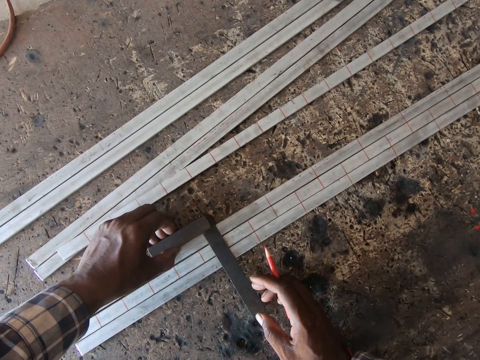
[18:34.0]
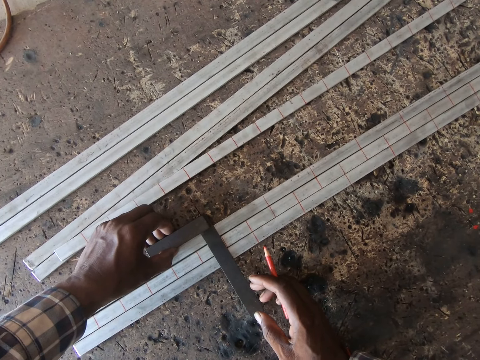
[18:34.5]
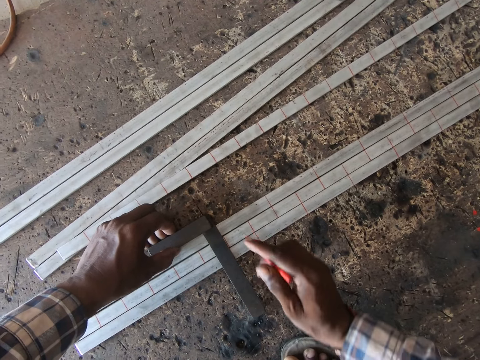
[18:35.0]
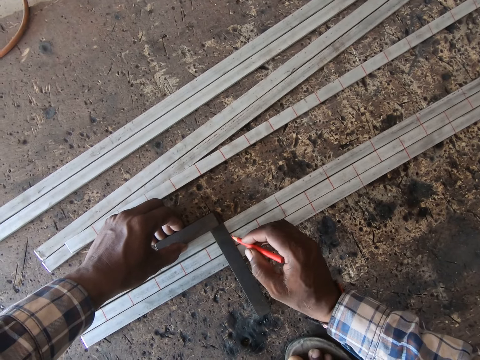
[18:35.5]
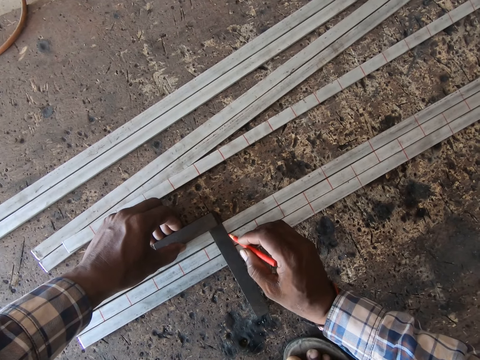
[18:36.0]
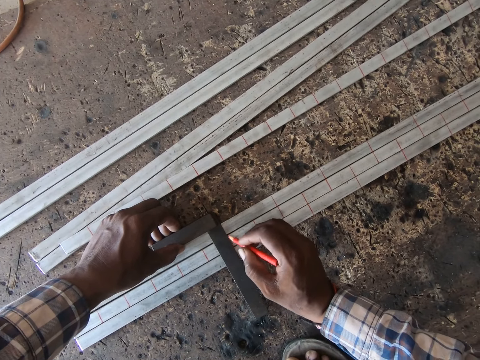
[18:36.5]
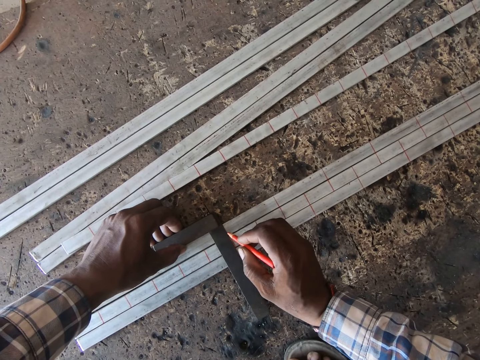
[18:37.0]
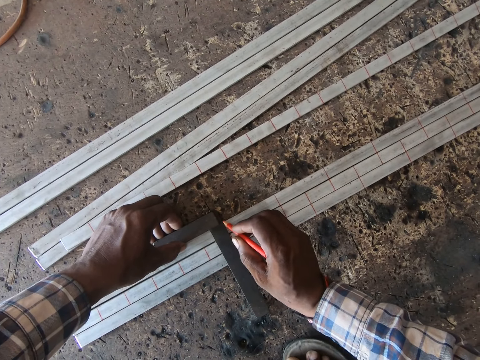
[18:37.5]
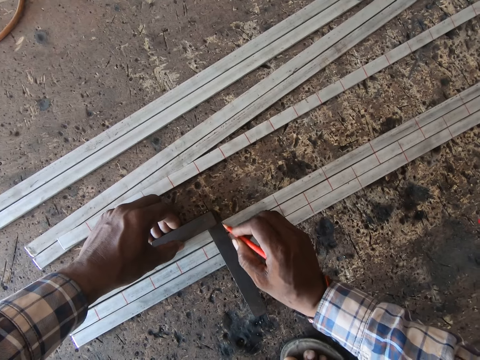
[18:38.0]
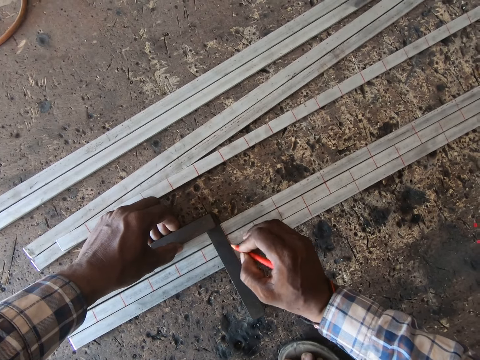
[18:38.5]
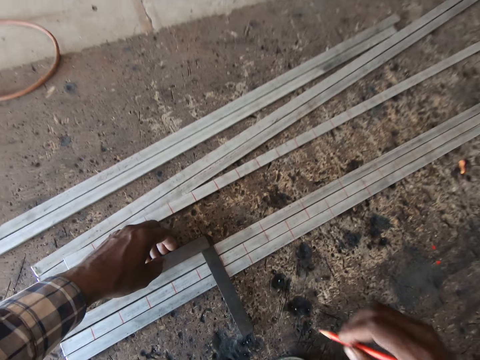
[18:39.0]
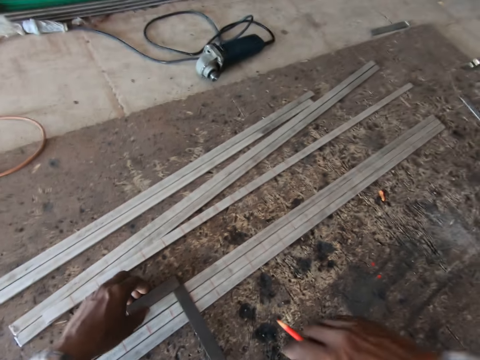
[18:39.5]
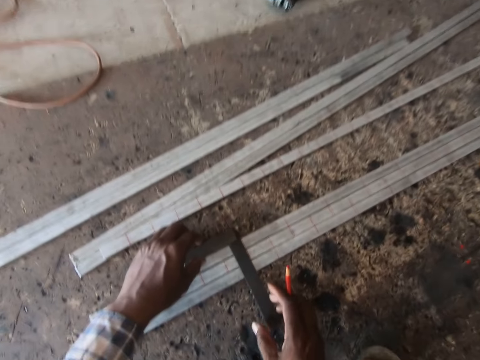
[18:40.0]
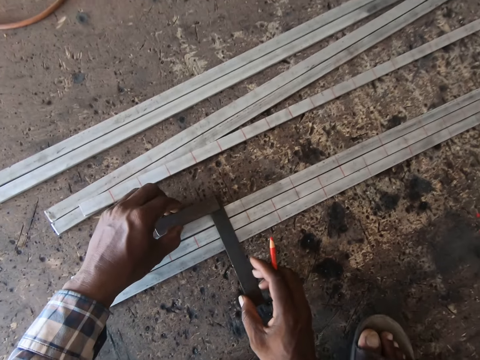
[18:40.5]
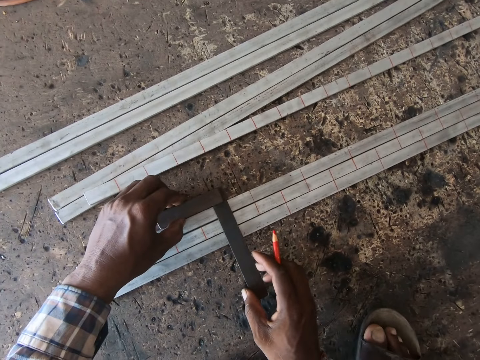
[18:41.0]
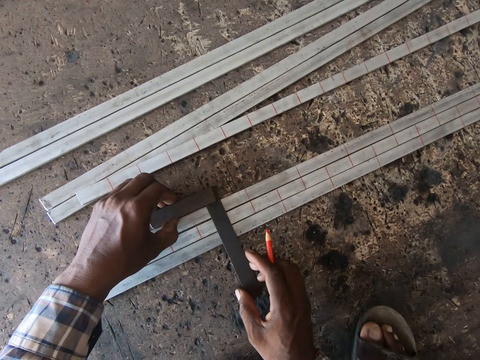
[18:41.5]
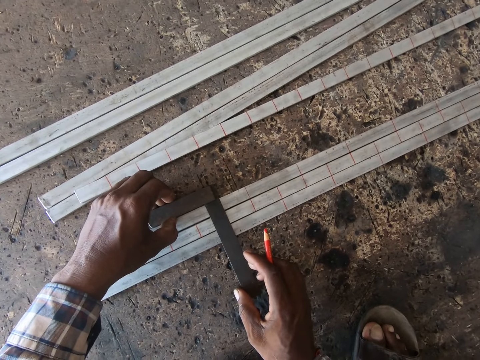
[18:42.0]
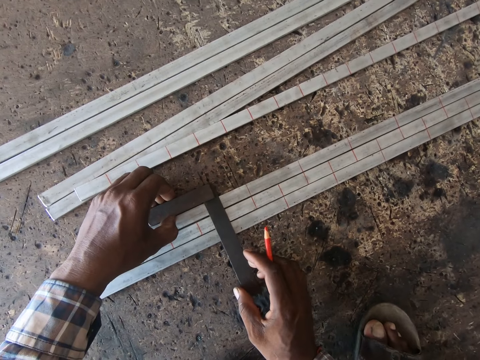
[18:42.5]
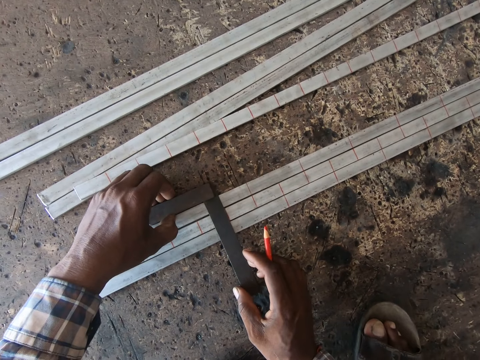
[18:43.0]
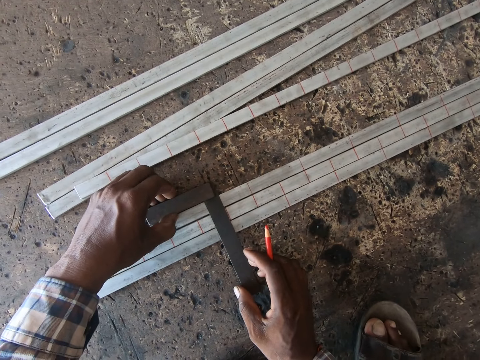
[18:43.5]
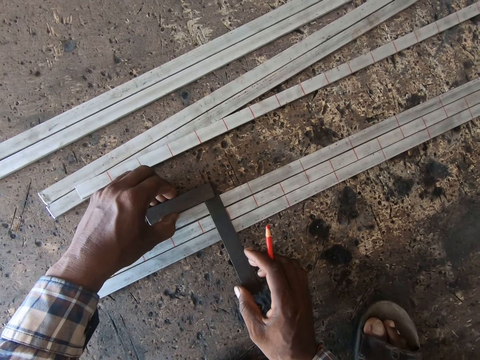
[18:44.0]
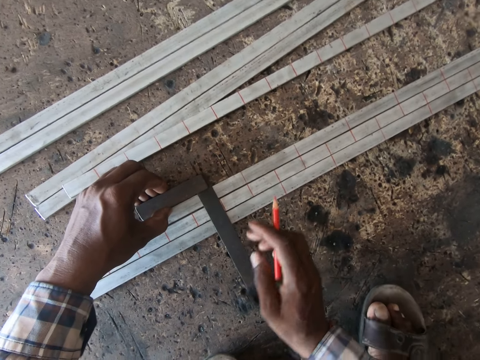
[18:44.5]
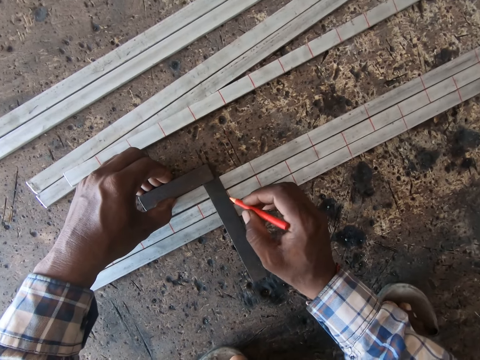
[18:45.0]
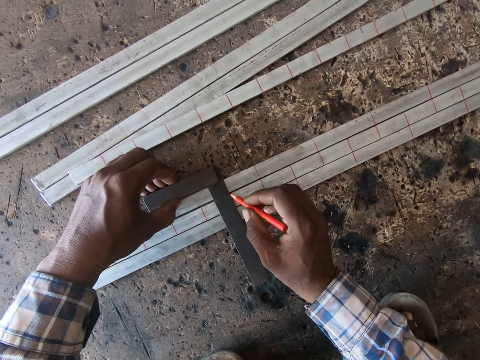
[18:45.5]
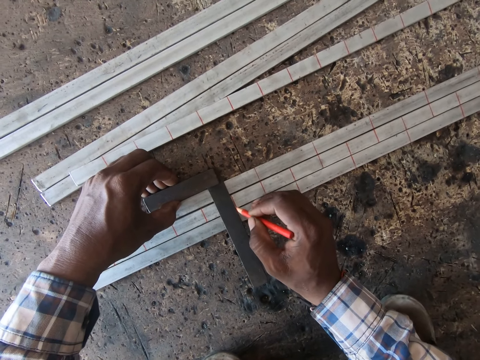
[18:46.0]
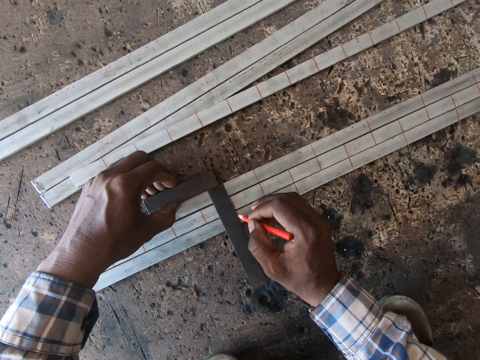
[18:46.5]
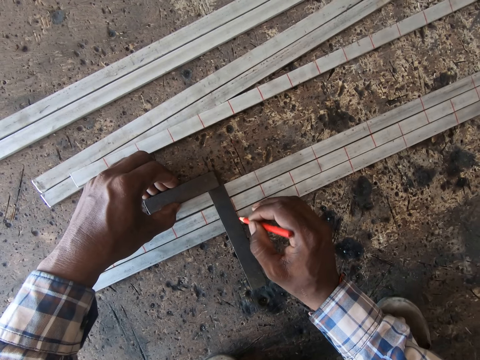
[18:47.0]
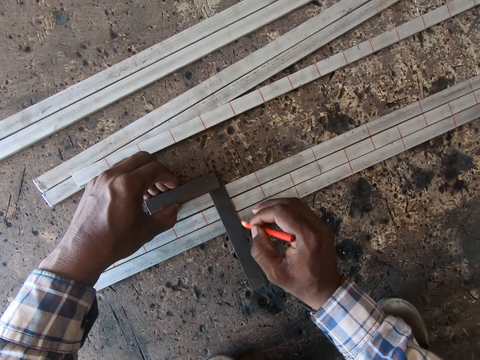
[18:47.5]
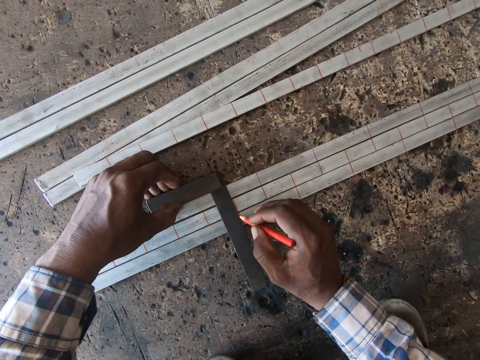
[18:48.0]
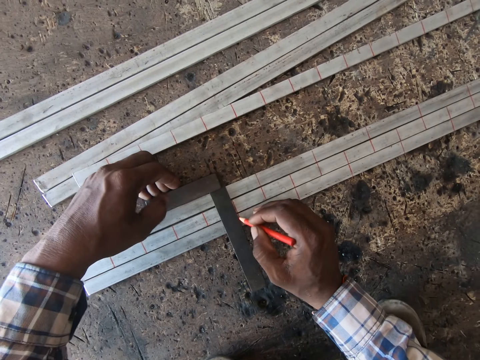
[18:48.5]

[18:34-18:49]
The camera wearer measures the metal rod with a try square tool. He holds the try square on the metal rods with his left hand. He marks the metal rods with the colored pencil in his right hand. He moves the try square on the metal rods with both hands. He measures the metal rod with the try square tool. He holds the try square on the metal rods with his left hand. He marks the metal rods with the colored pencil in his right hand.

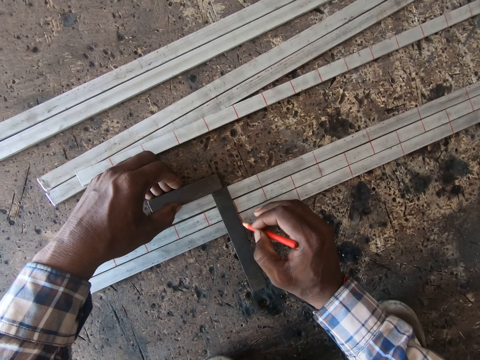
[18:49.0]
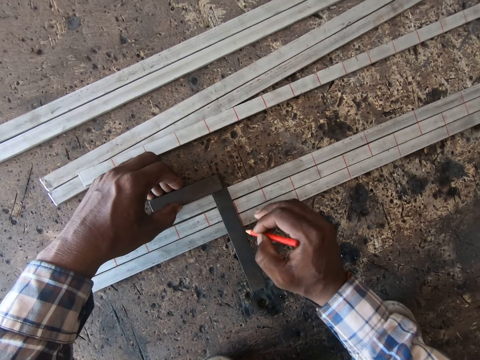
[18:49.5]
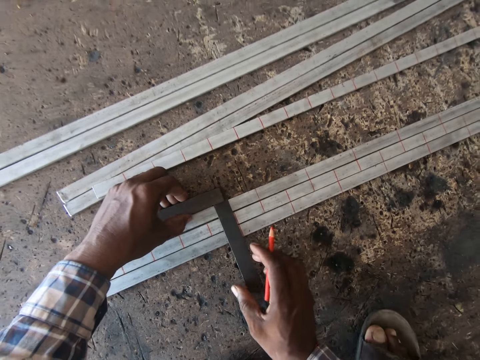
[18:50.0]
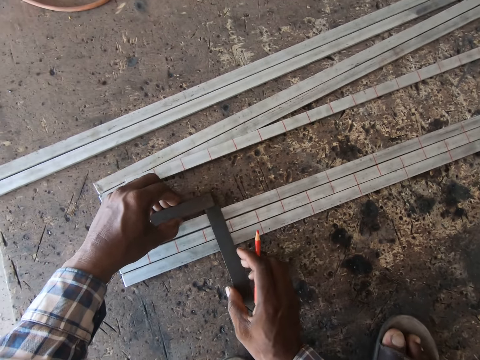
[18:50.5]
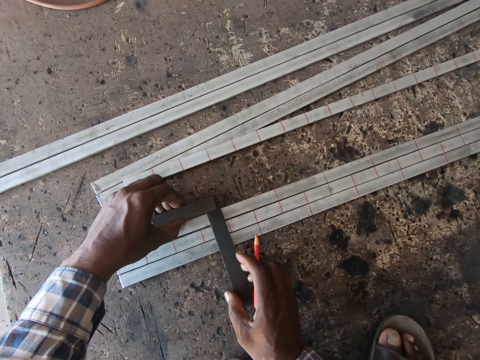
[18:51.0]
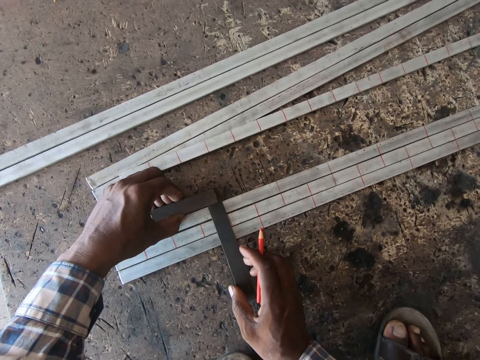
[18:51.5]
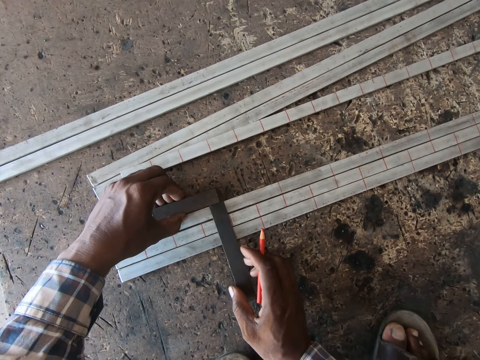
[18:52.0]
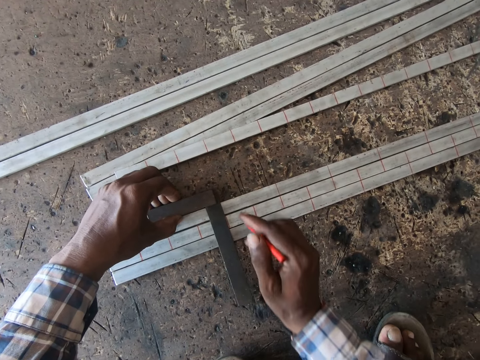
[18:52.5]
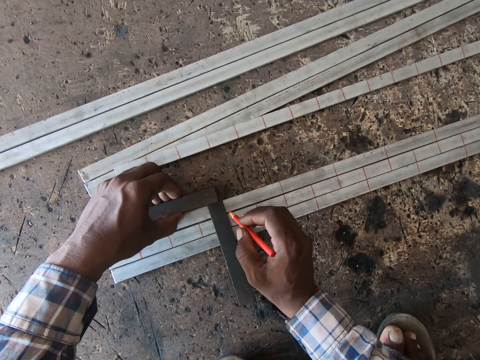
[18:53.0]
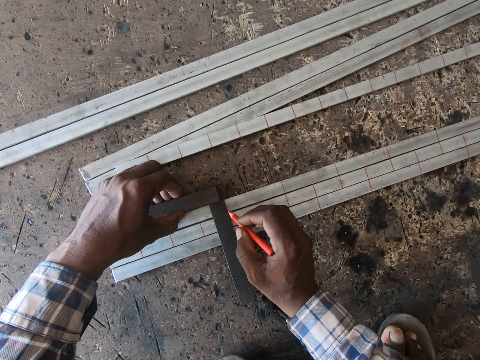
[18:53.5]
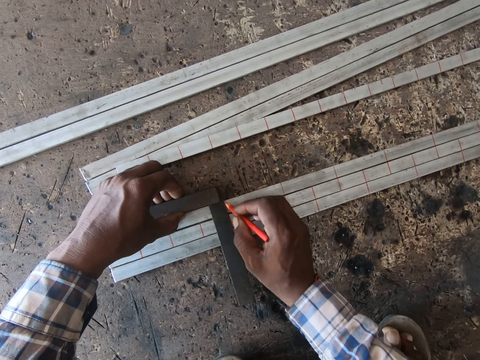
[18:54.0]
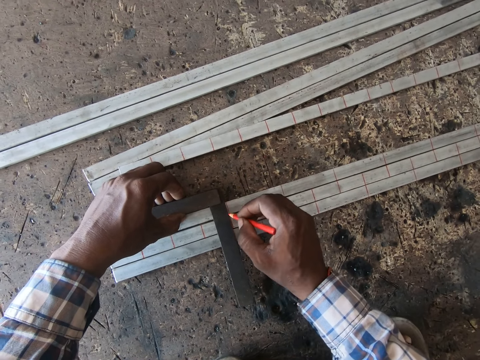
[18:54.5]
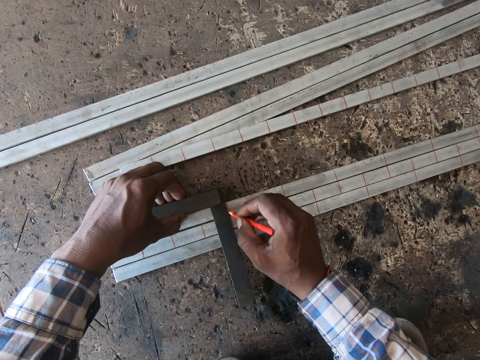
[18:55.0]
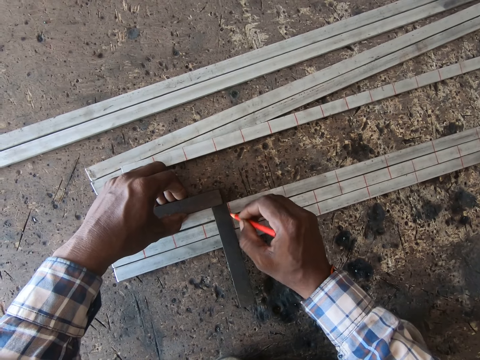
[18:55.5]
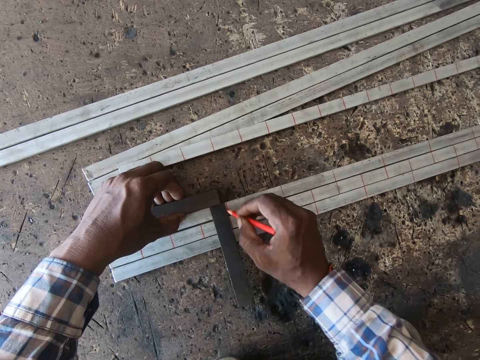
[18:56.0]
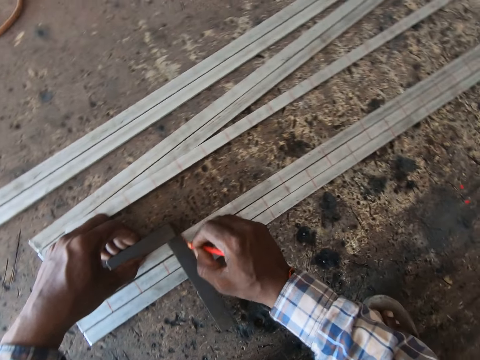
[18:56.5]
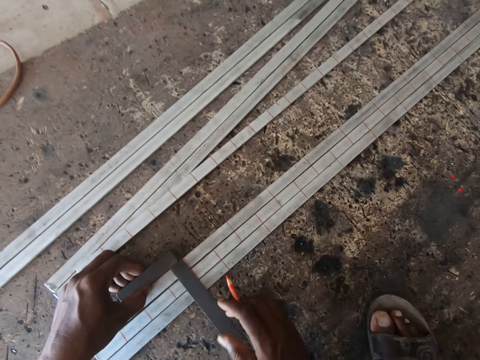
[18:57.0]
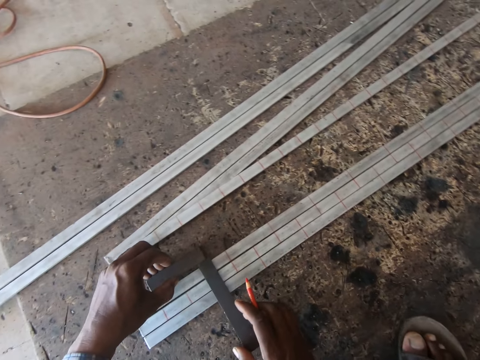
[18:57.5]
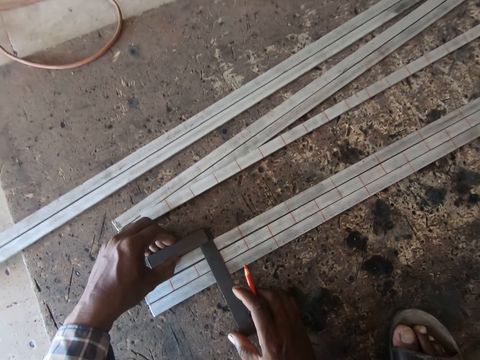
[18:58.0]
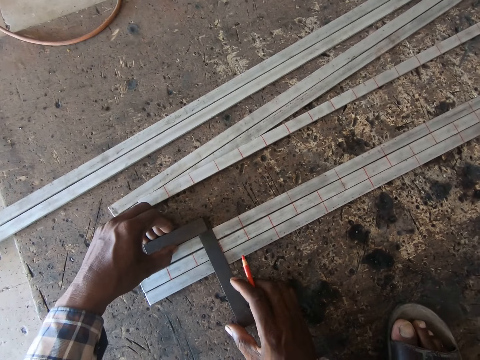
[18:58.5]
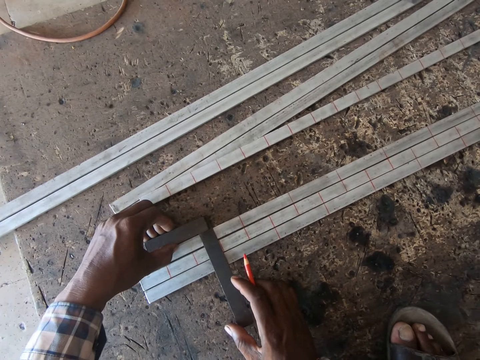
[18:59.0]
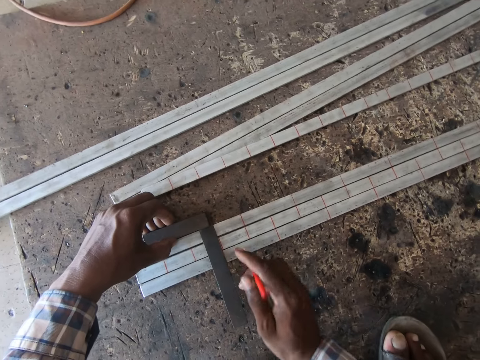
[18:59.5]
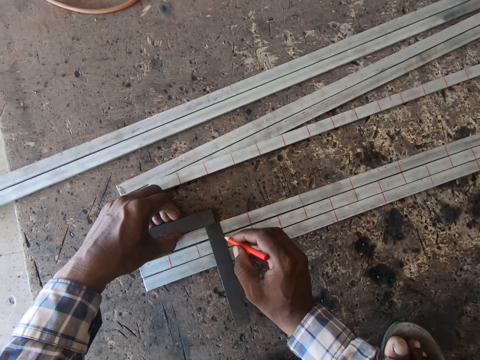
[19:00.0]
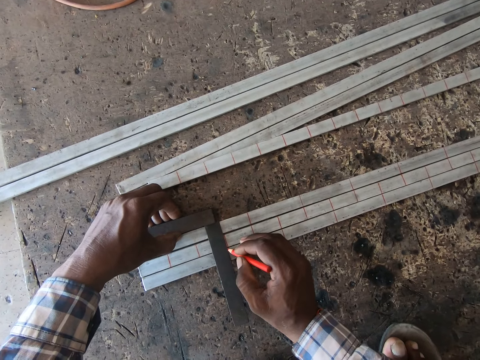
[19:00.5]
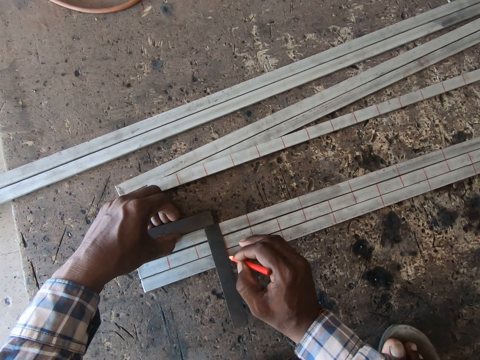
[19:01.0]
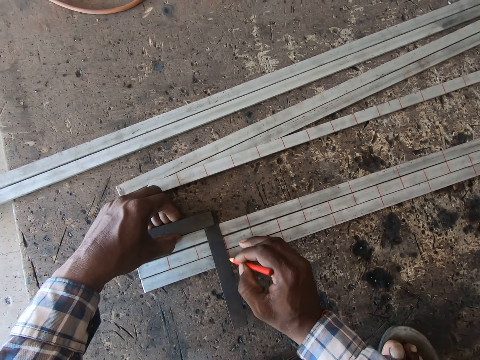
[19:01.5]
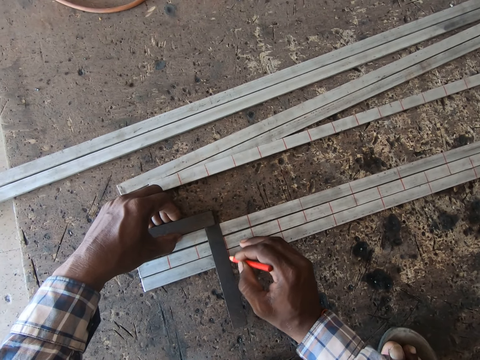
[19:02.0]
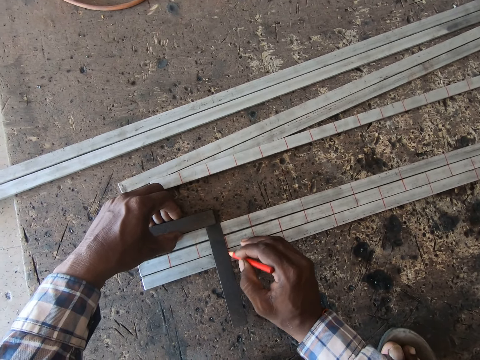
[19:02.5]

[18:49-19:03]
The camera wearer moves the try square on the metal rods with both hands. He measures the metal rod with the try square tool. He holds the try square on the metal rods with his left hand. He marks the metal rods with the colored pencil in his right hand. He moves the try square on the metal rods with both hands. He measures the metal rod with the try square tool. He holds the try square on the metal rods with his left hand. He marks the metal rods with the colored pencil in his right hand.
